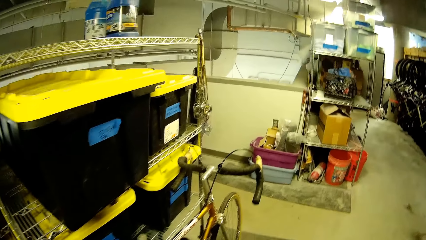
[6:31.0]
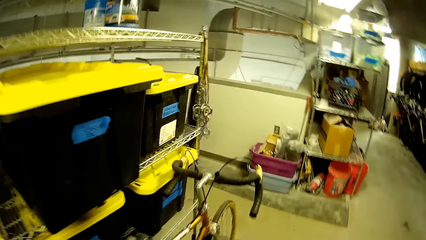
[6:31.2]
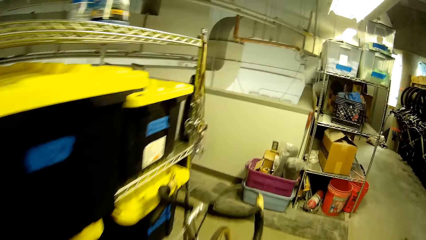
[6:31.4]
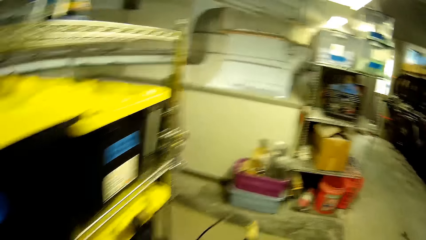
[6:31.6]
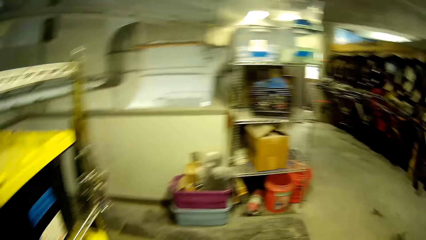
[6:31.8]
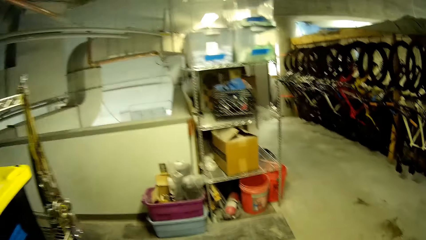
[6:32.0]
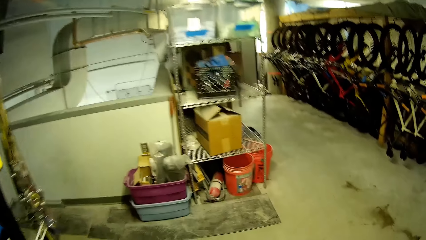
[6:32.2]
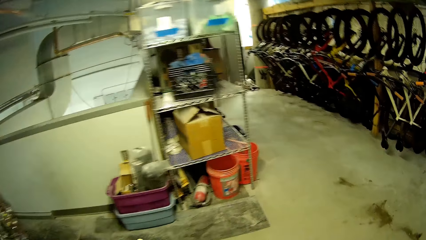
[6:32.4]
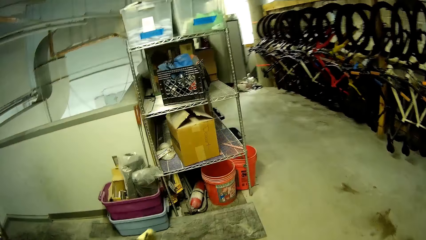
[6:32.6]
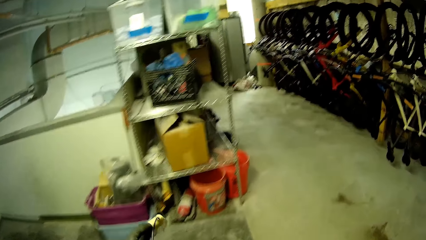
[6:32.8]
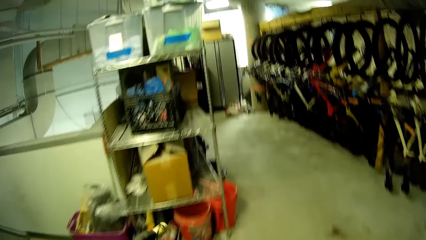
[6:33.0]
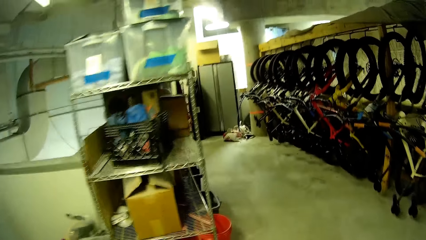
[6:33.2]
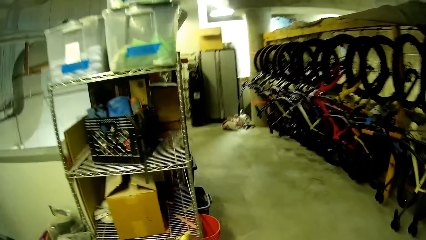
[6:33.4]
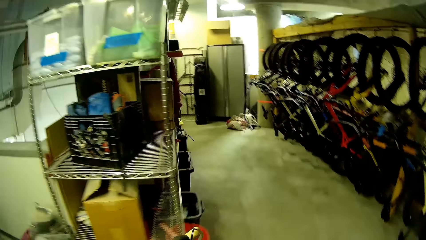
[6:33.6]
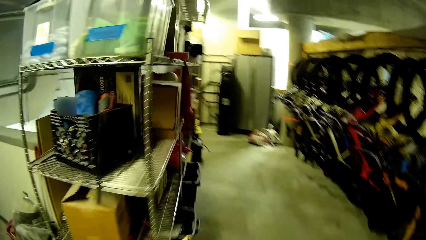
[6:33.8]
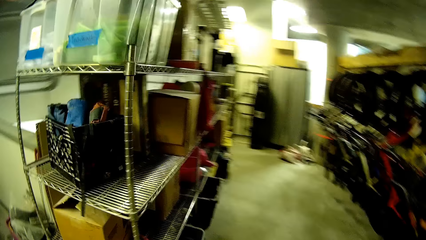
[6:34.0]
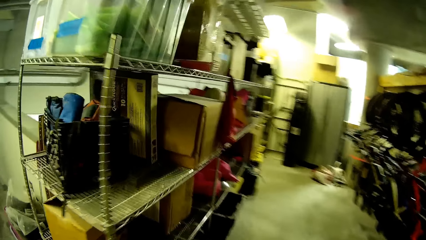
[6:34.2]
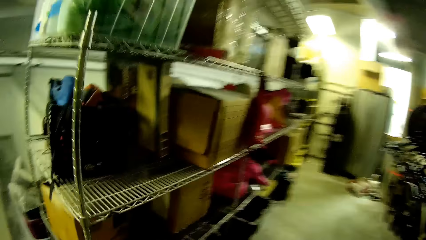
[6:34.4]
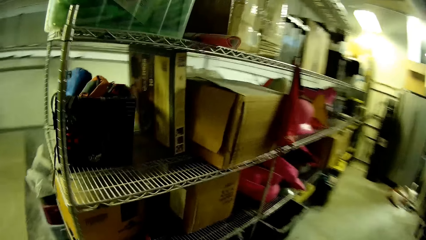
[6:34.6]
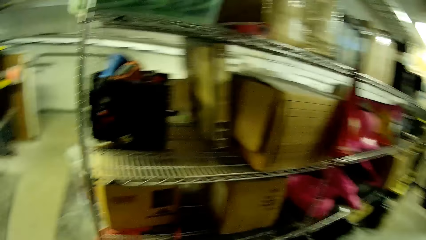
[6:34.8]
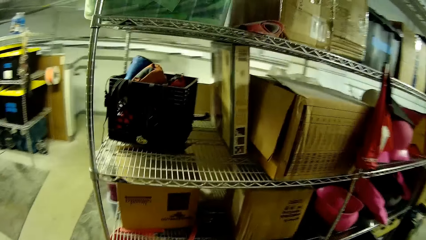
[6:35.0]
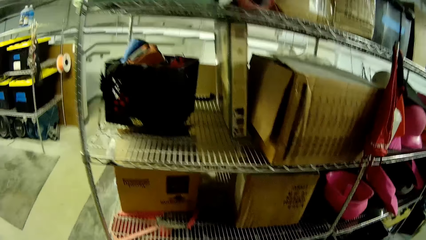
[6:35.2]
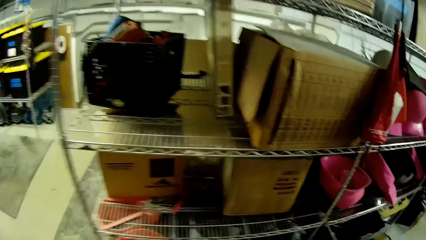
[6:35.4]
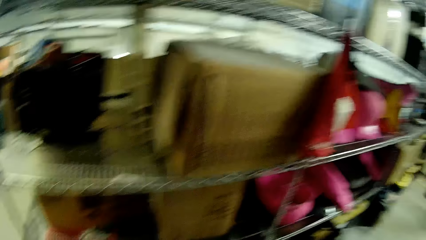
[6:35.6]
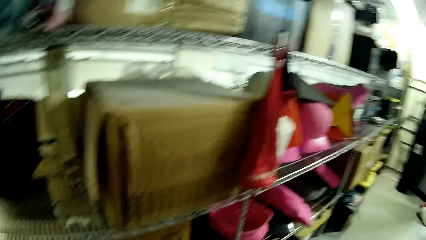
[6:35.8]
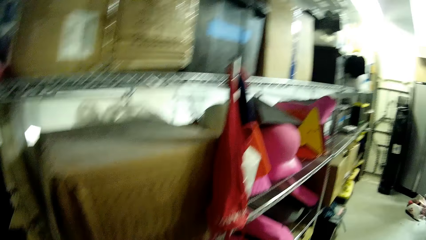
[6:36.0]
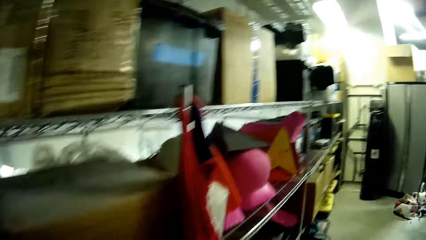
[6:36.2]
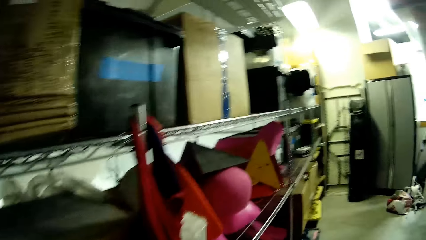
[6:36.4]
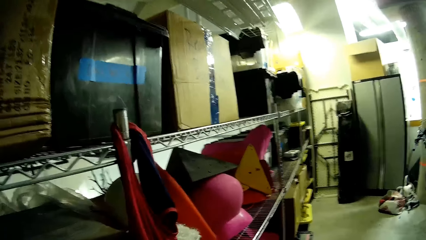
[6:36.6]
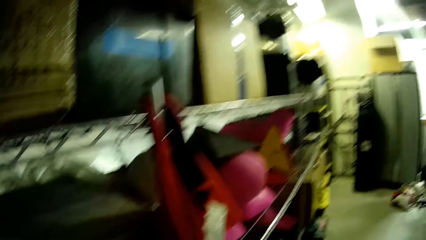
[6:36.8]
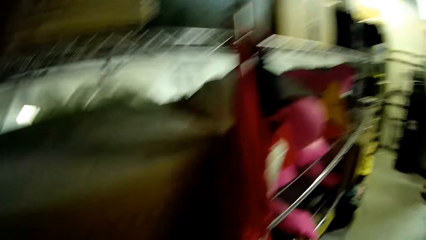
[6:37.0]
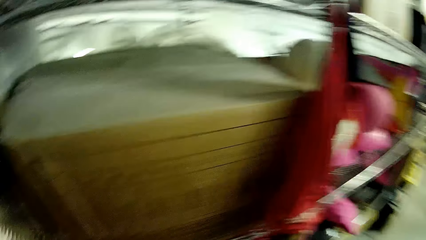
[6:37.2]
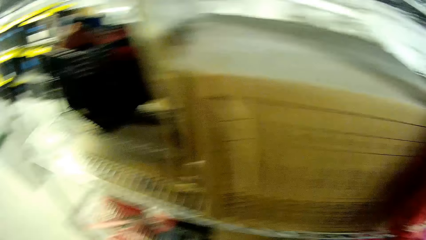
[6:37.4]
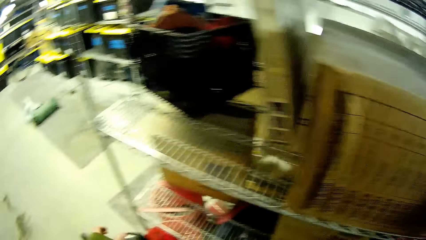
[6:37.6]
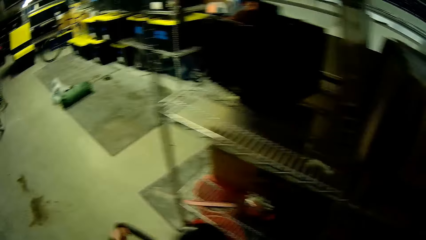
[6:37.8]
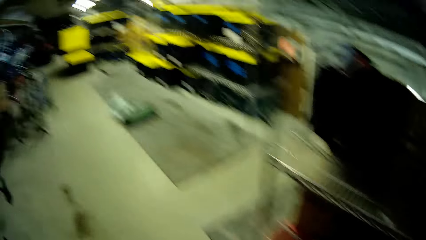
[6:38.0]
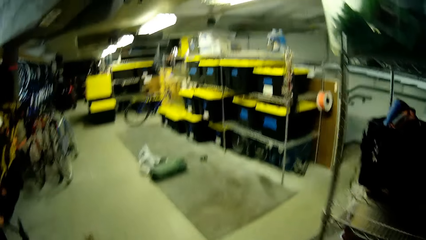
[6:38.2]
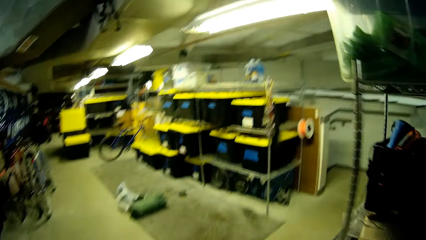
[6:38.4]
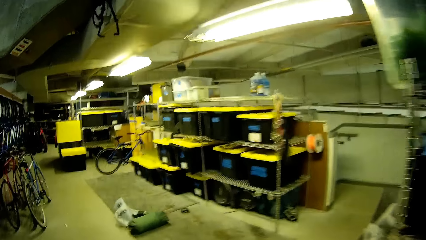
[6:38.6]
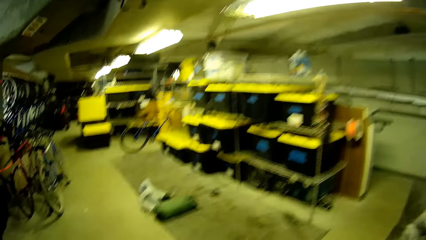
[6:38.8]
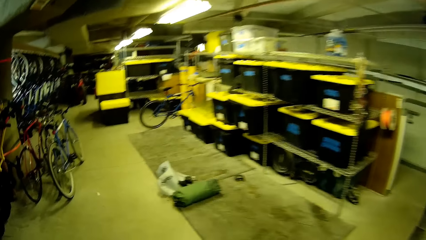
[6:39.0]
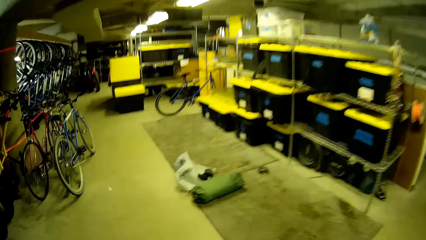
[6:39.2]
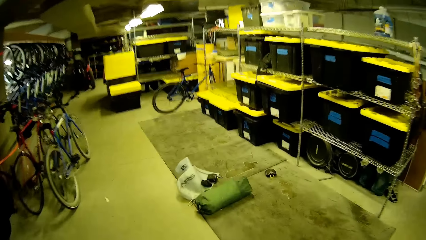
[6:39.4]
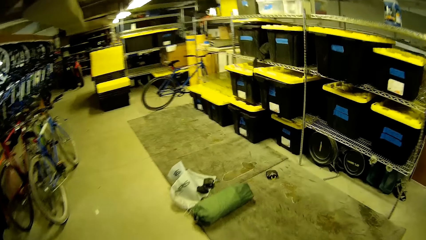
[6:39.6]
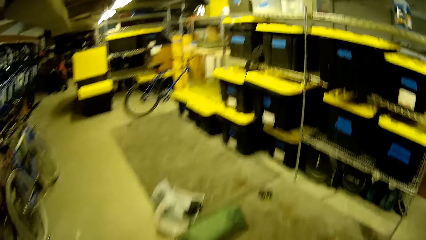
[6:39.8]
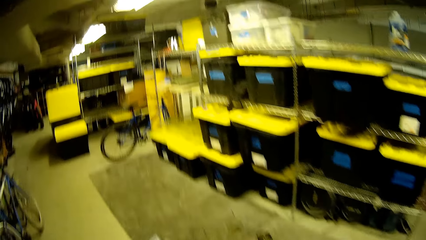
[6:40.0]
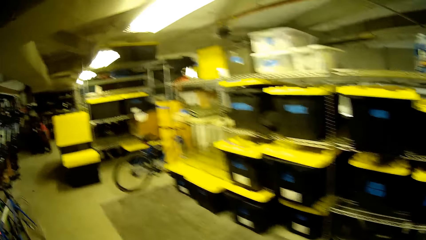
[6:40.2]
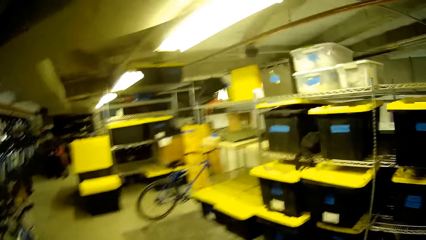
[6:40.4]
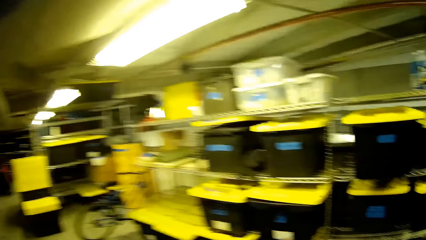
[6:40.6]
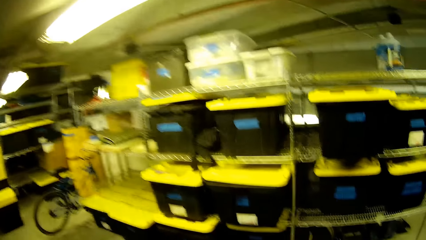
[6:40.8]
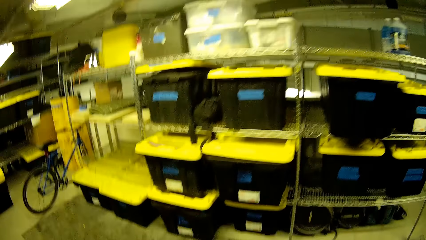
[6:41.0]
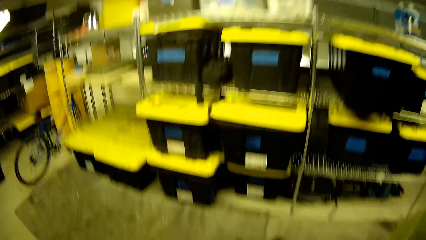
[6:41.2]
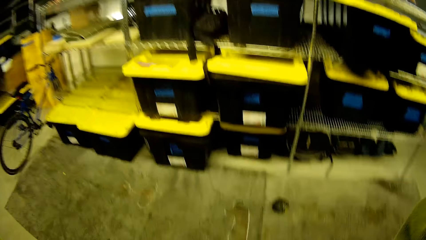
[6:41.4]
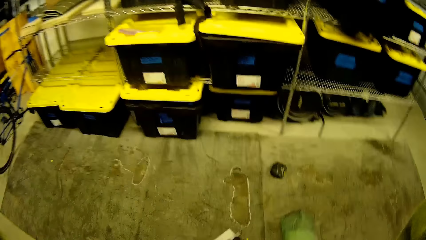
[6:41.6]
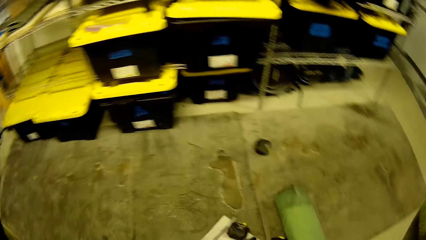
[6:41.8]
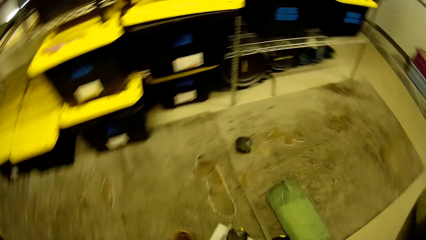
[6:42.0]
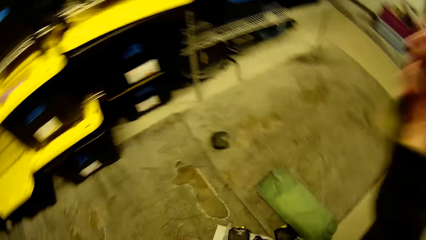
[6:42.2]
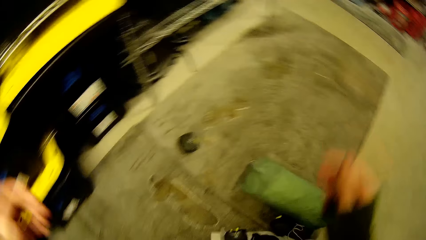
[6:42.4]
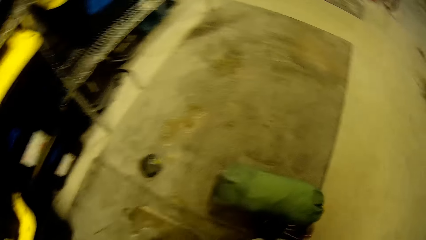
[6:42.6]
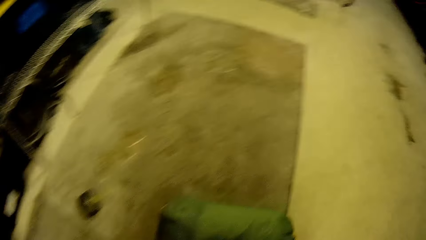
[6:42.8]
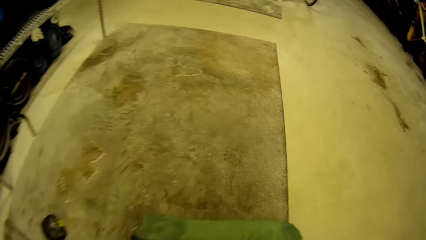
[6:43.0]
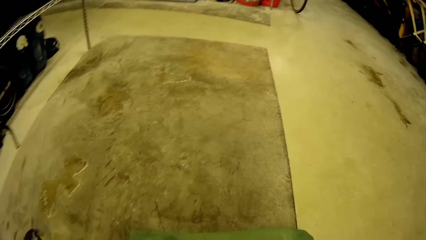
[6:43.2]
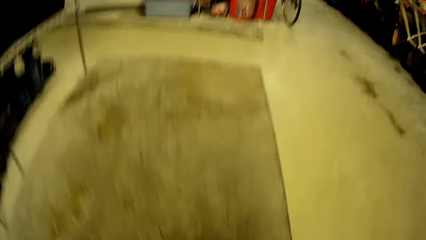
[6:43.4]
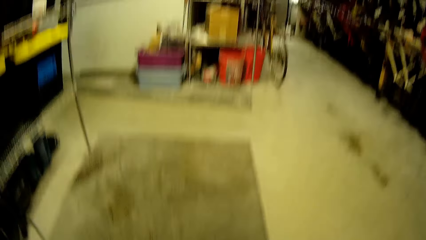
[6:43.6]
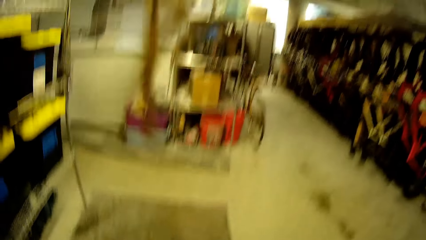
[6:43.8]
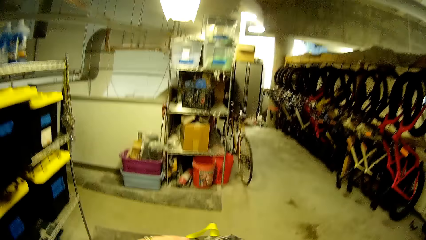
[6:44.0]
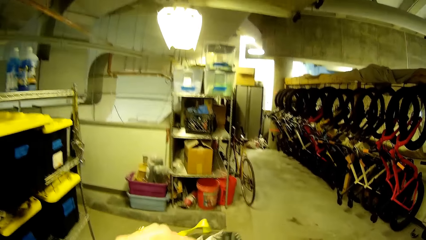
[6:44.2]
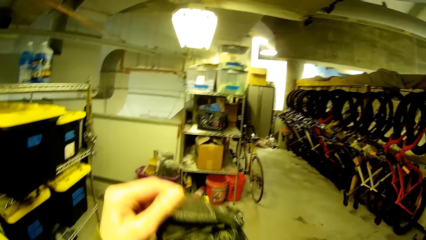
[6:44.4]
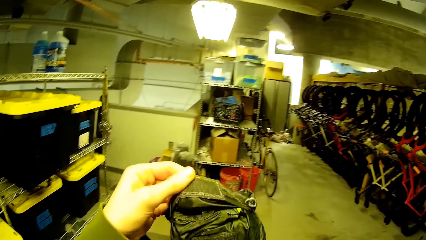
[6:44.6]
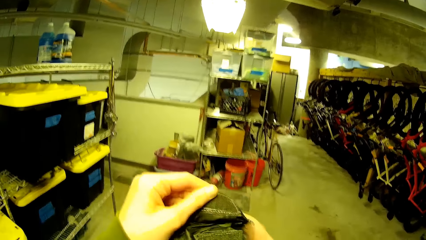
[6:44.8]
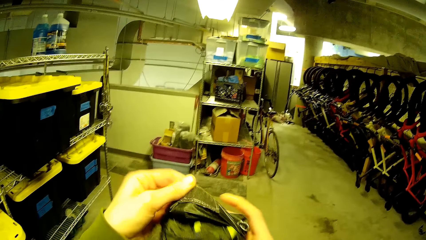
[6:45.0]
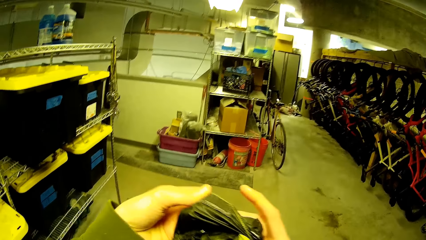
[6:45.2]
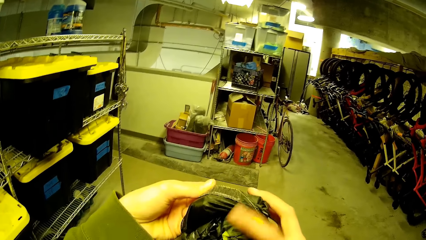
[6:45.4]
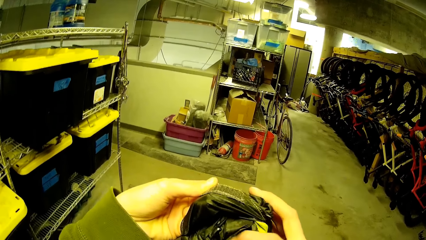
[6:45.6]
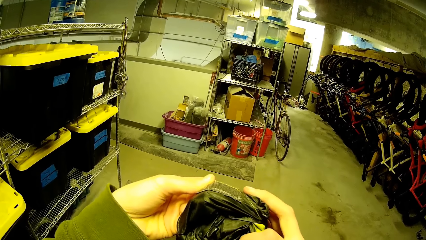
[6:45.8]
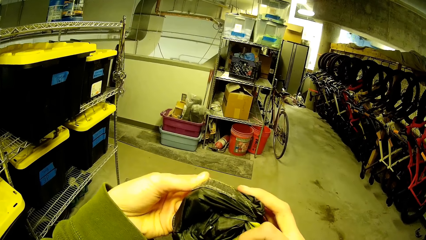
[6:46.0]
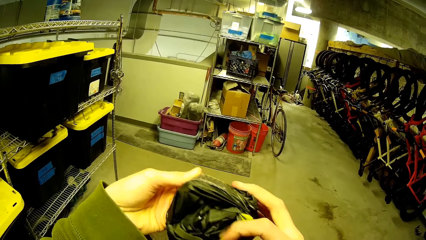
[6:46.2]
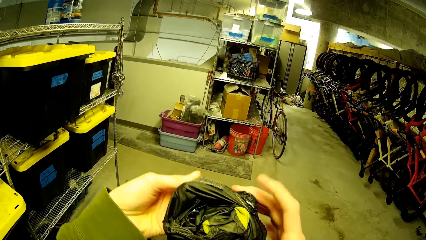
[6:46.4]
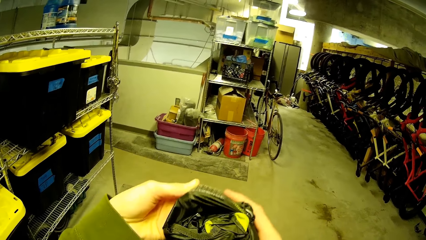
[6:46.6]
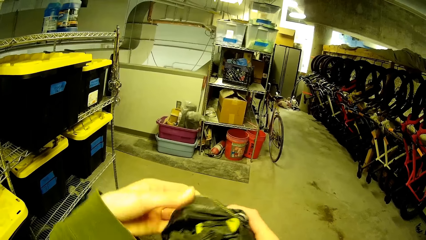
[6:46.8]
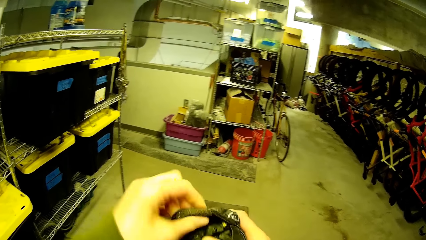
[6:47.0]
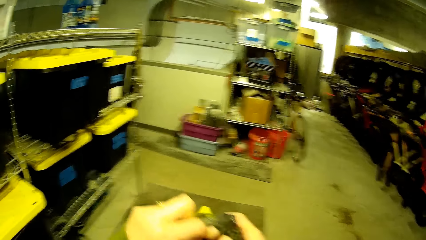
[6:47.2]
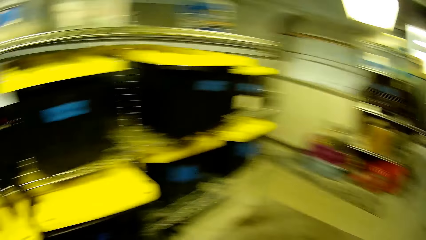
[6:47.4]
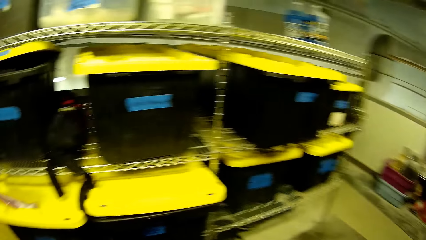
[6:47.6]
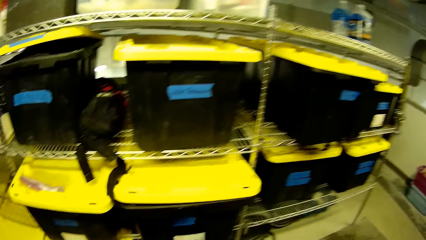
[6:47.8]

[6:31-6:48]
The camera wearer walks around the store. They open a bag.
